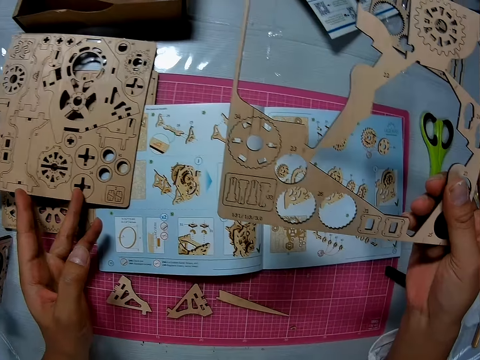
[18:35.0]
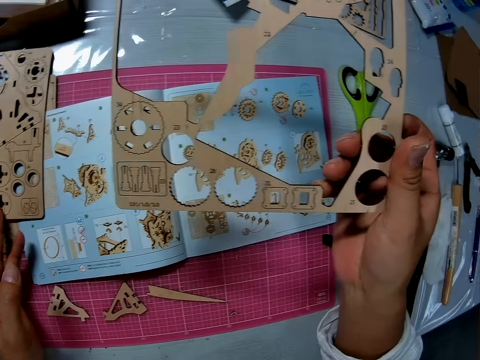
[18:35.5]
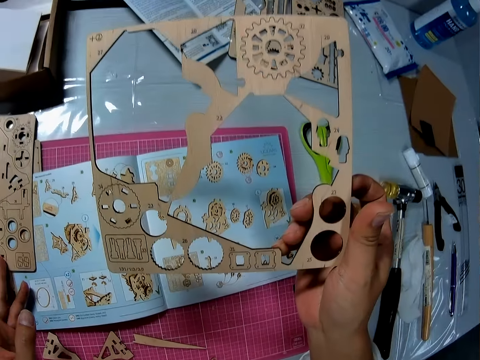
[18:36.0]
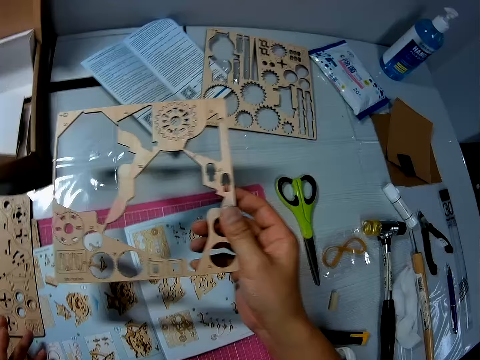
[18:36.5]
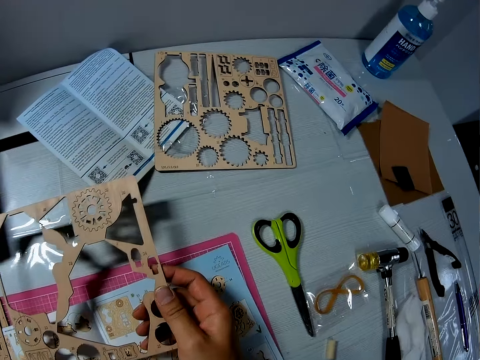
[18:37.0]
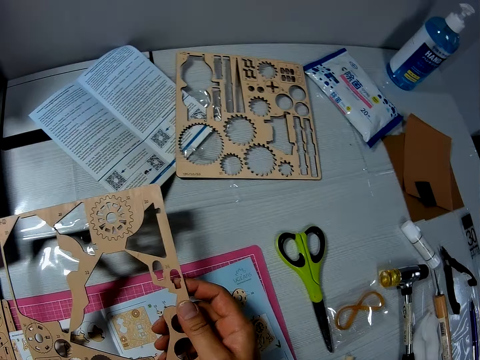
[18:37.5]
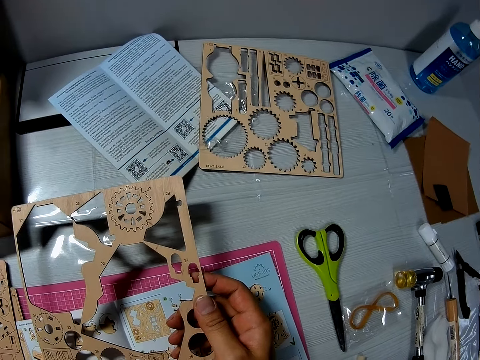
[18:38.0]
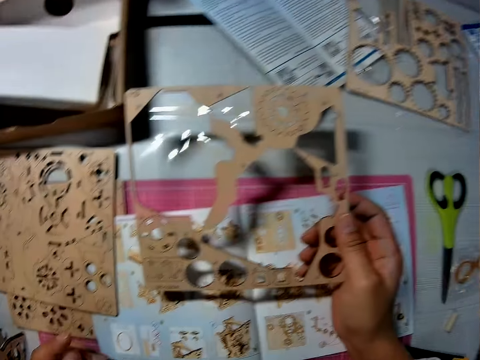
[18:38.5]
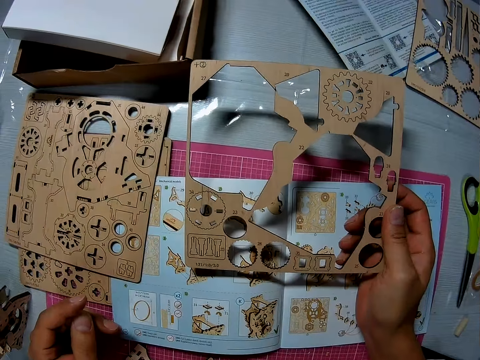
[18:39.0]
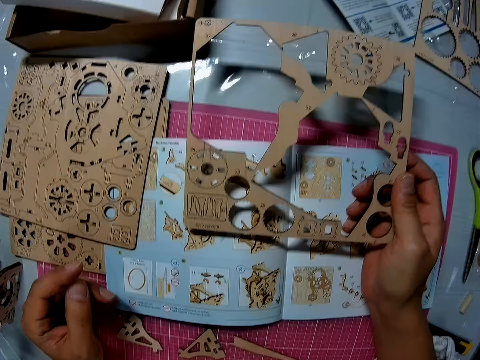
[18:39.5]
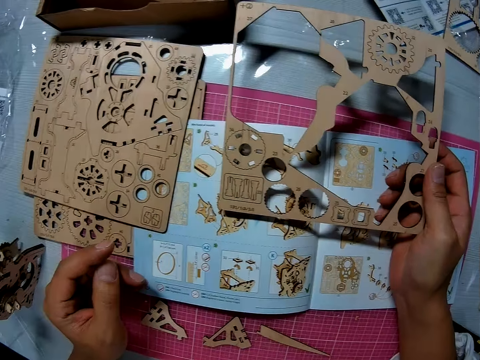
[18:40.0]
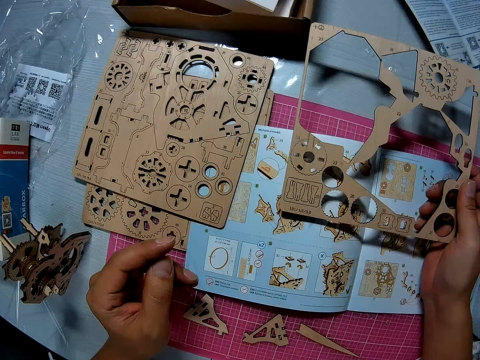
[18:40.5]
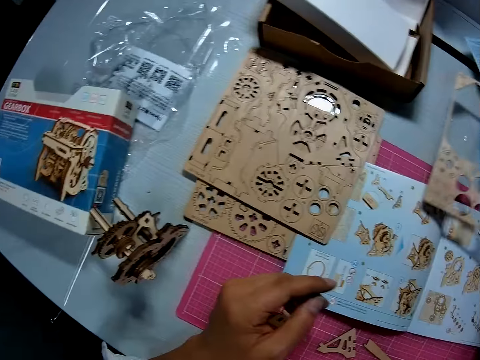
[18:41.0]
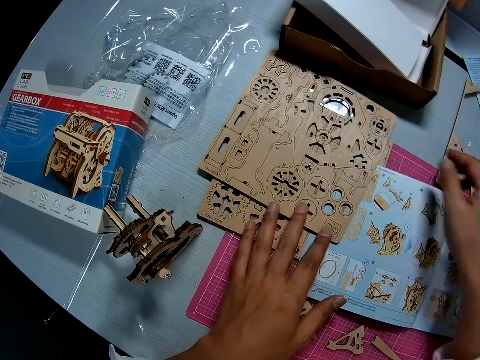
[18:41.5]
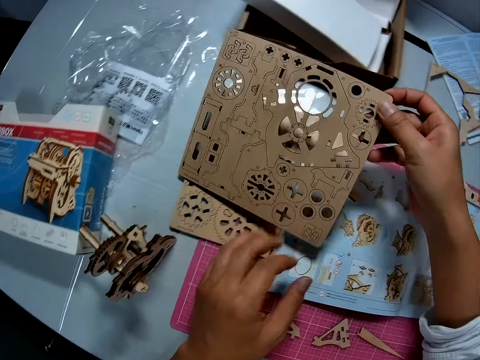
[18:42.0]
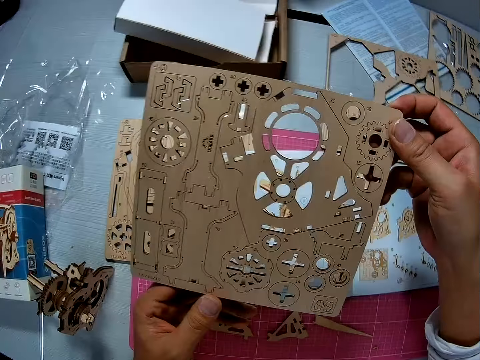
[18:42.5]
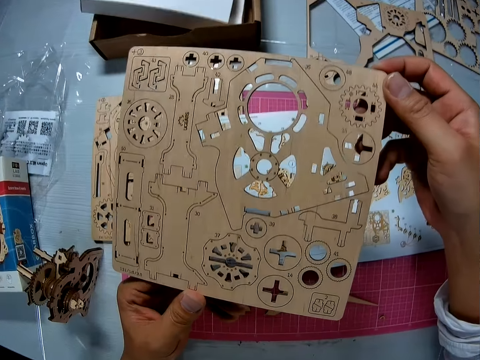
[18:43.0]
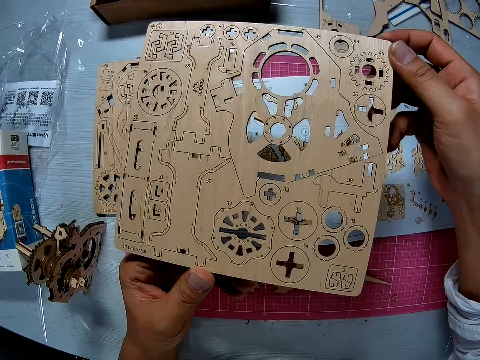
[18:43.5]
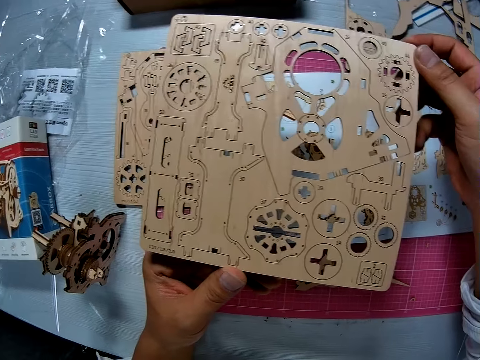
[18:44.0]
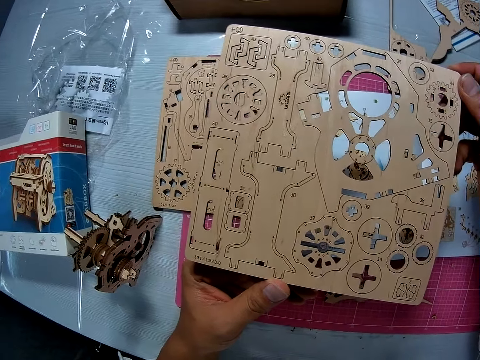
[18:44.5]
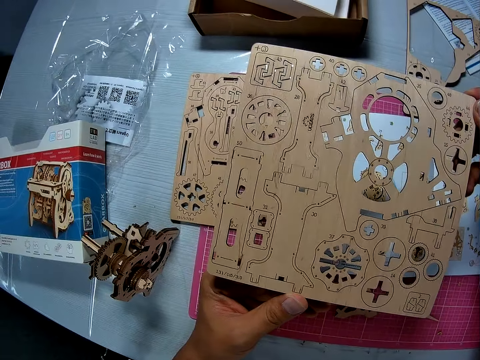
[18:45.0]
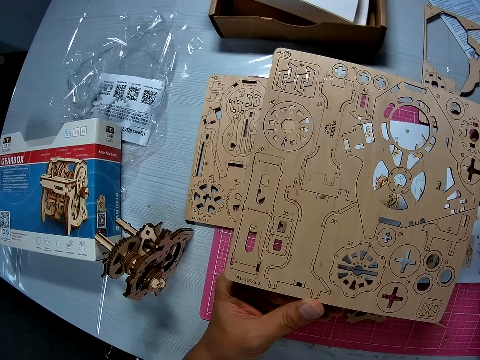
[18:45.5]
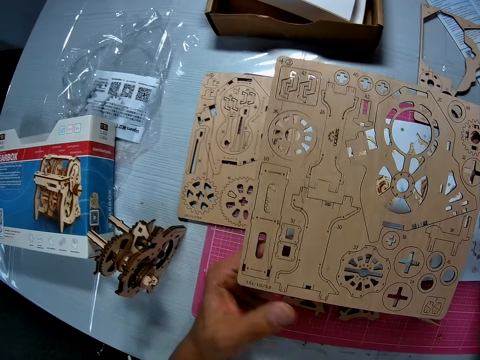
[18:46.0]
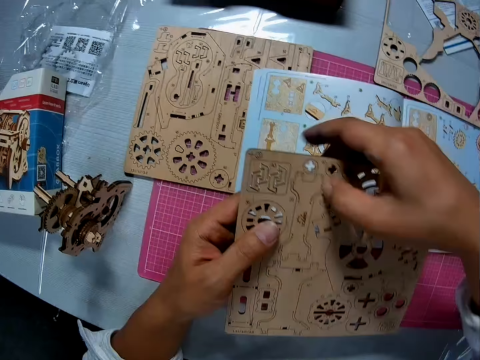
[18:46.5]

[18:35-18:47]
The camera wearer looks at the laser-cut wood craft kit. They level the laser-cut wood craft kit. They look at the table. They look at the laser-cut wood craft kit. They place the laser-cut wood craft kit on the table. They pick the laser-cut wood craft kit from the table. They look at the laser-cut wood craft kit.

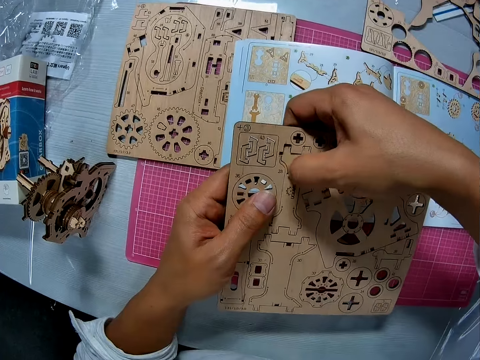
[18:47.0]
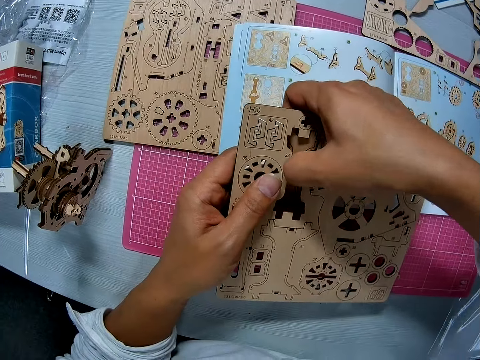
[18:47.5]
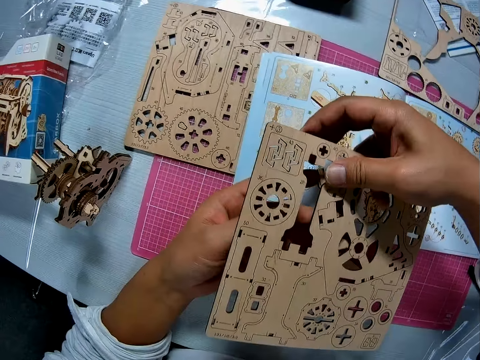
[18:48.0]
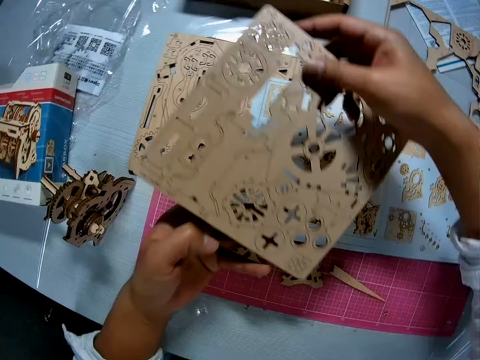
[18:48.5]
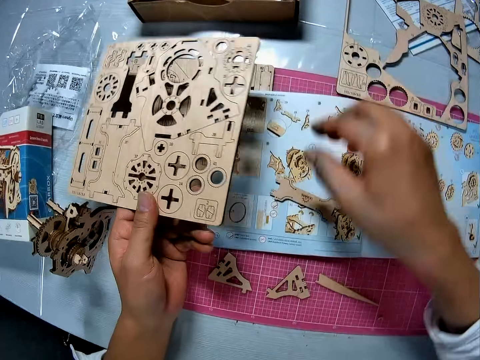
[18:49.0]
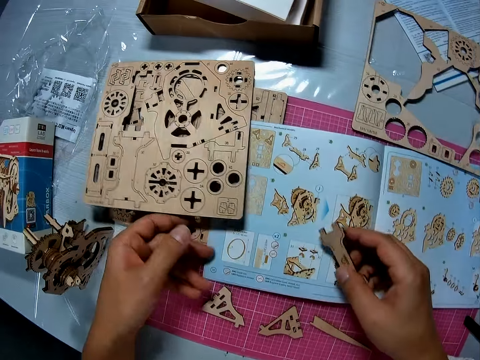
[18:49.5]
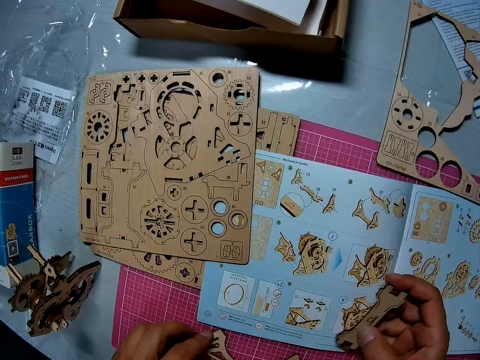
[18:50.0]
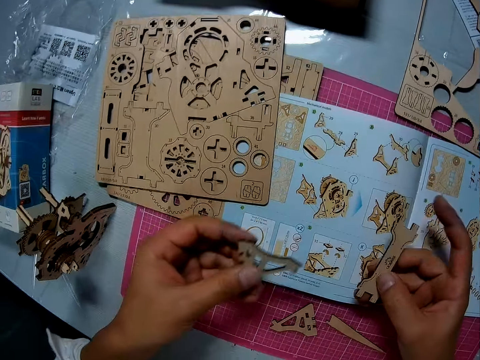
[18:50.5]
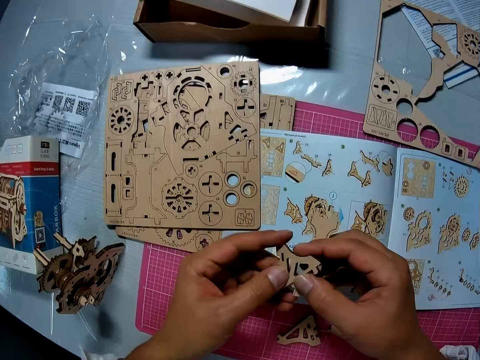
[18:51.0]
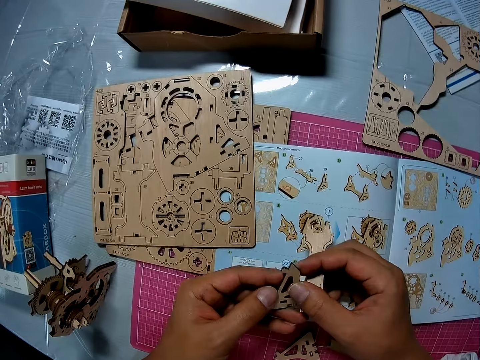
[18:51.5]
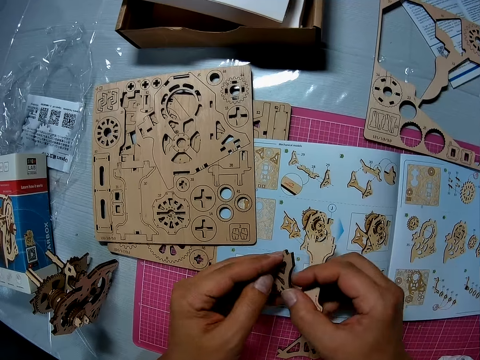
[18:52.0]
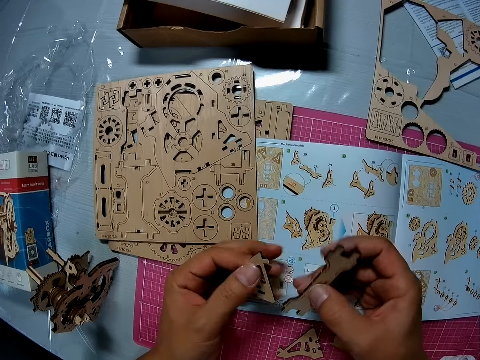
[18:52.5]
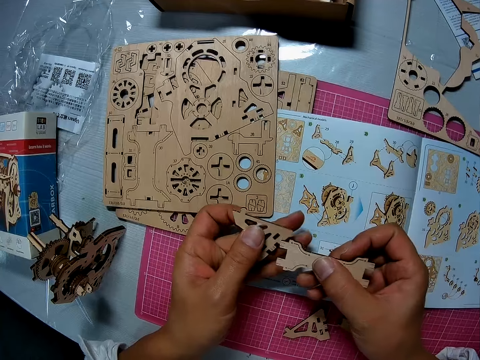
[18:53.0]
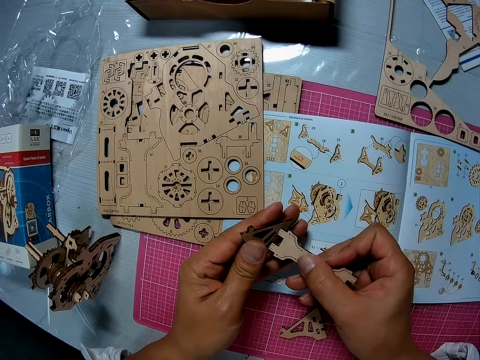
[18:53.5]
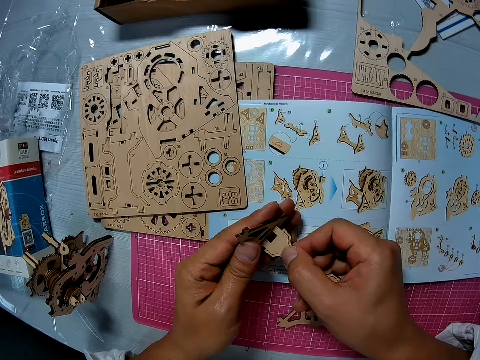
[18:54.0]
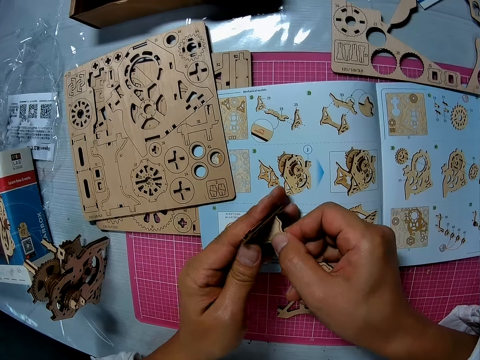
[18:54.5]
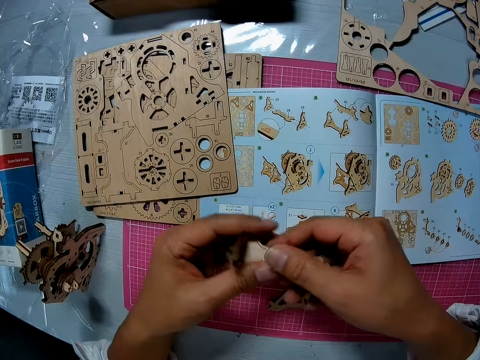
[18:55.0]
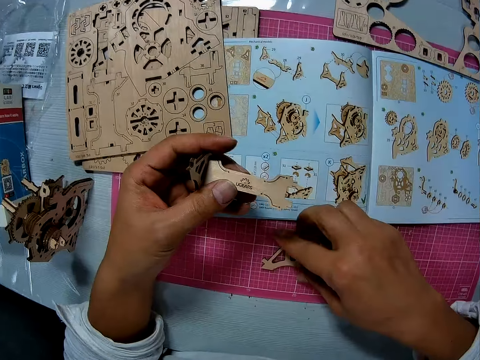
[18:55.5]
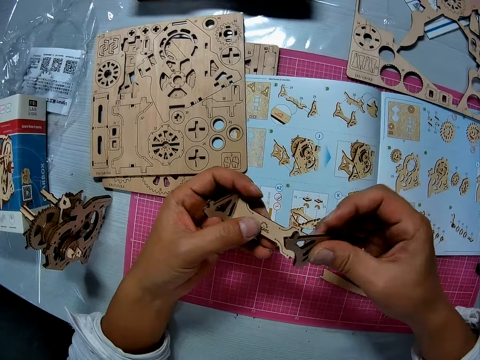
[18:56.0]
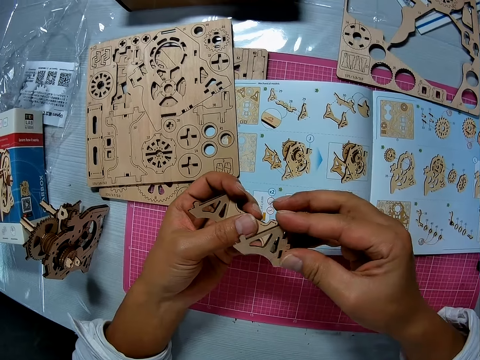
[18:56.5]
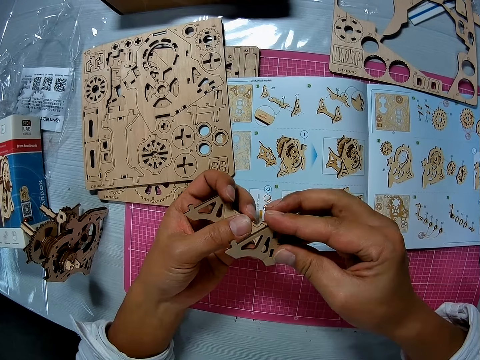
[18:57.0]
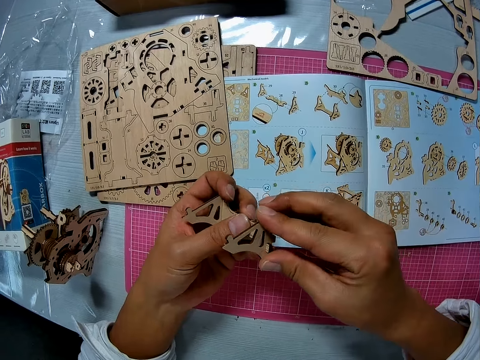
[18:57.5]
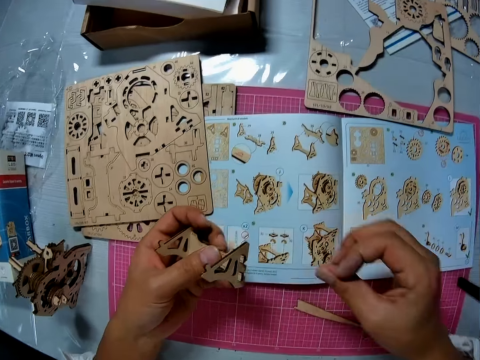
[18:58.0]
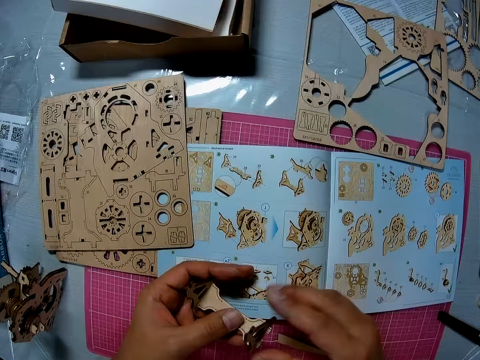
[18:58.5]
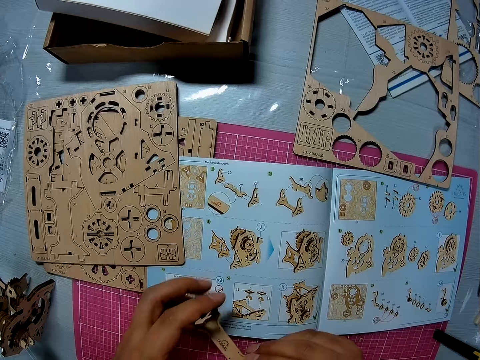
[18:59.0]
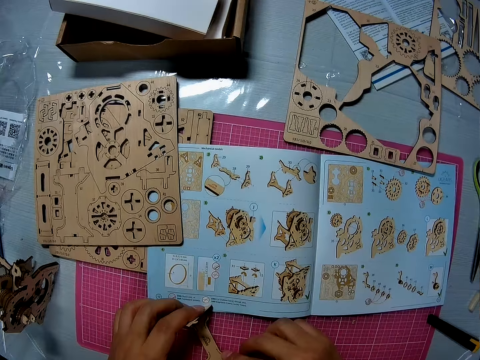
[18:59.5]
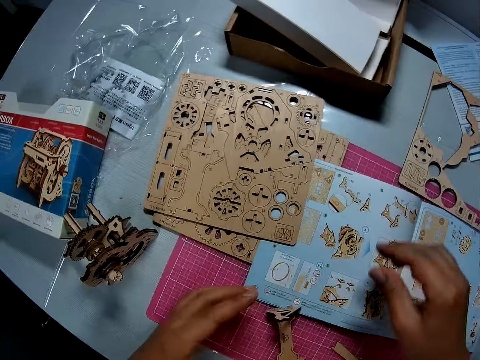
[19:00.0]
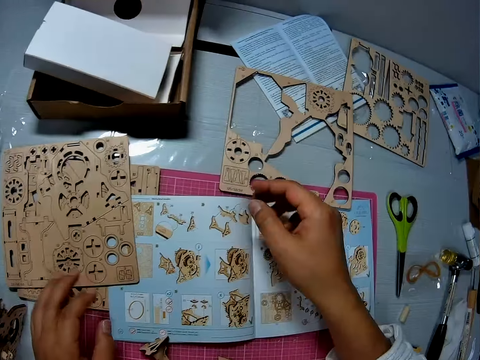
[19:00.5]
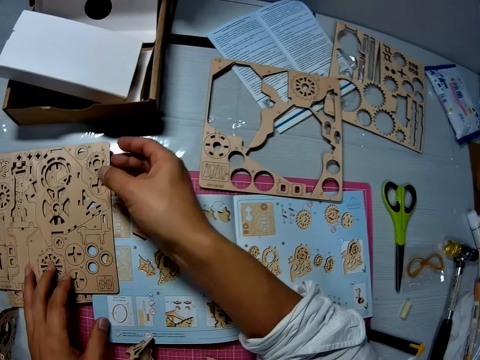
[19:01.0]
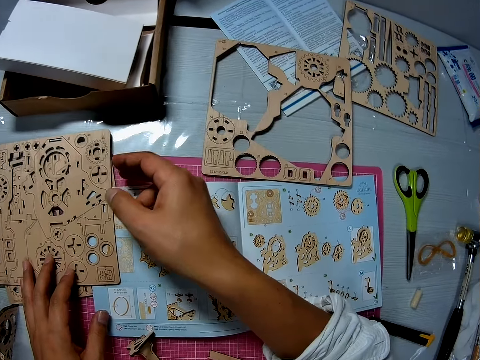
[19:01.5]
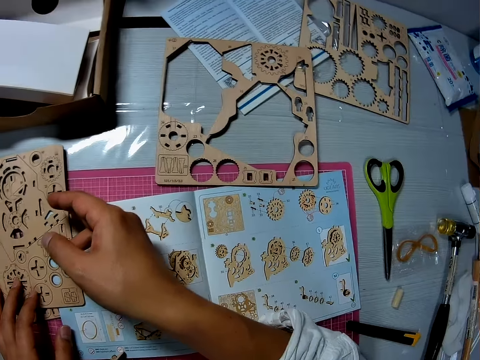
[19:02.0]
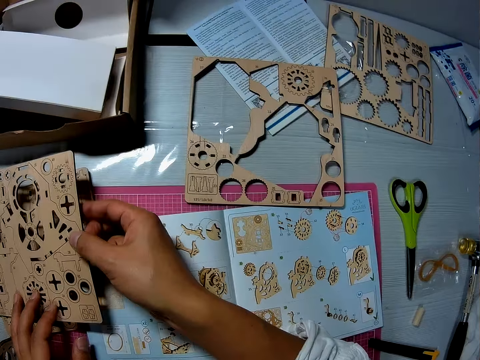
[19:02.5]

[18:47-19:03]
The camera wearer disconnects the model piece from the laser cut wood craft kit. He drops the model piece from the laser cut wood craft kit. He picks the model piece from the illustration book with his right hand. He places the laser cut wood craft kit on top of the other laser cut wood craft kit. He picks the model piece from the cutting mat with his left hand. He holds the model piece with both hands, turns the model piece and holds the model piece with the left hand. He assembles the model pieces. He picks another model piece from the cutting mat with his right hand. He assembles the model pieces. He places the model piece on the cutting mat. He picks up the laser cut wood craft kit from the table.
